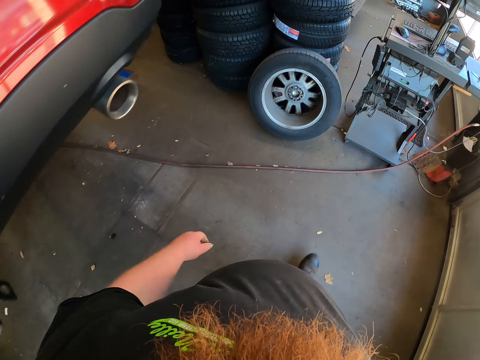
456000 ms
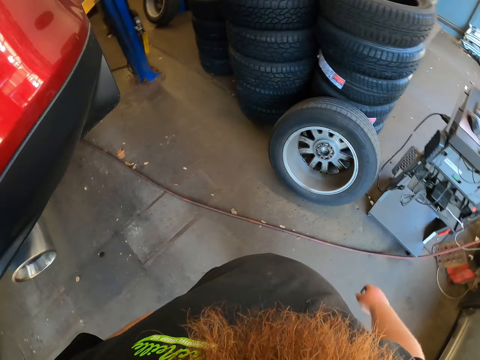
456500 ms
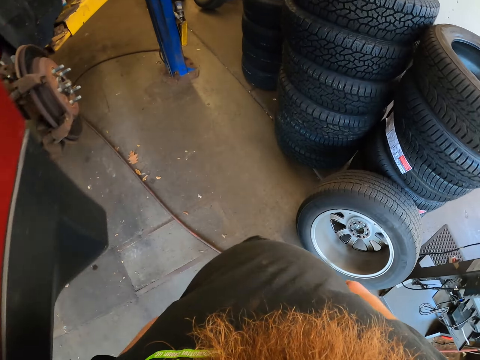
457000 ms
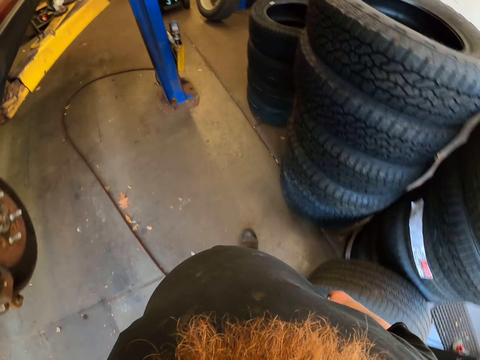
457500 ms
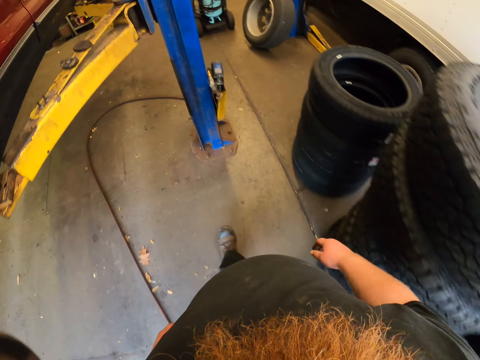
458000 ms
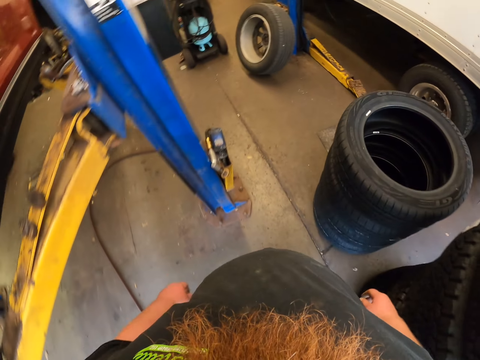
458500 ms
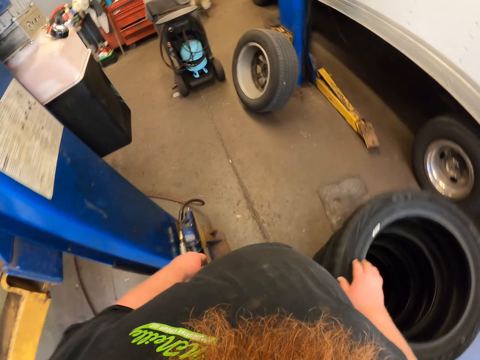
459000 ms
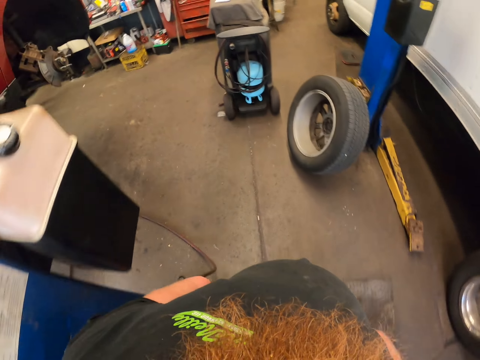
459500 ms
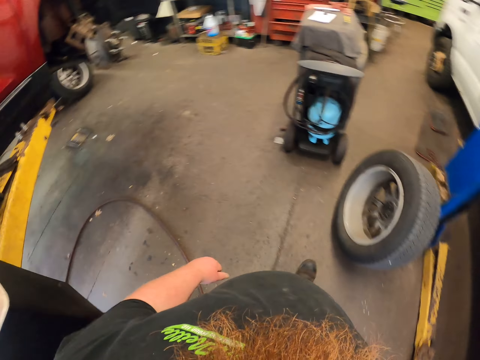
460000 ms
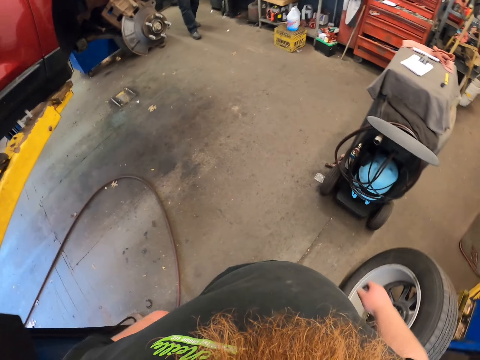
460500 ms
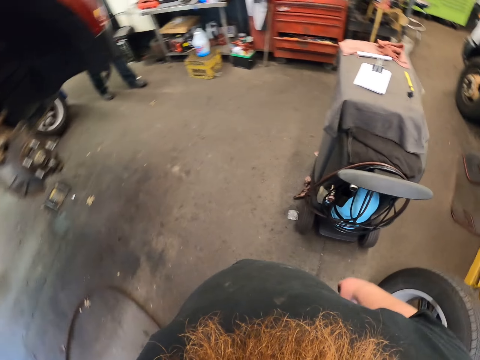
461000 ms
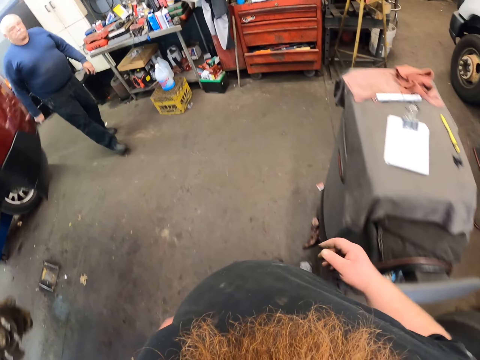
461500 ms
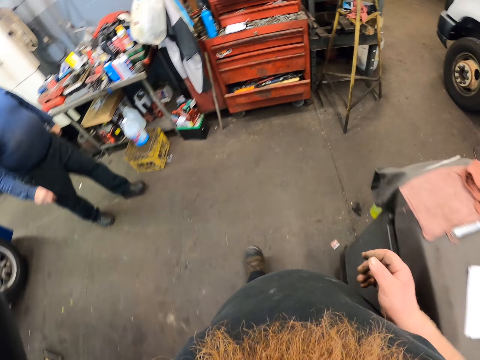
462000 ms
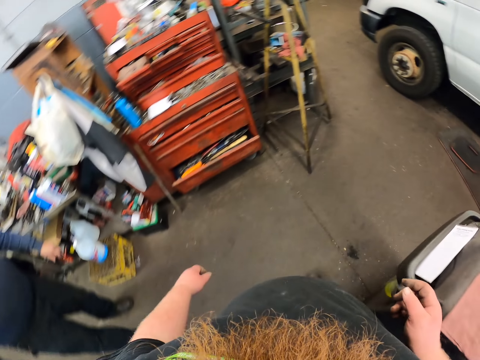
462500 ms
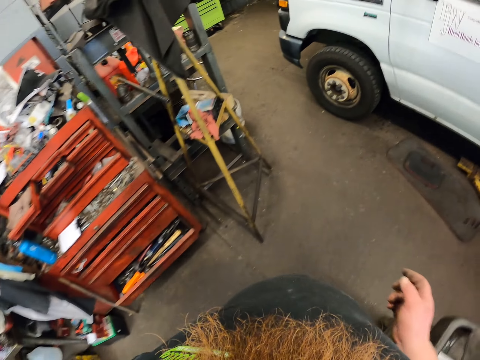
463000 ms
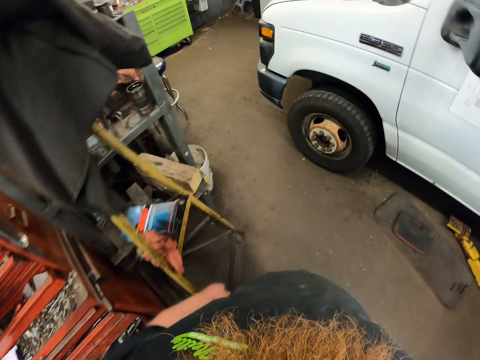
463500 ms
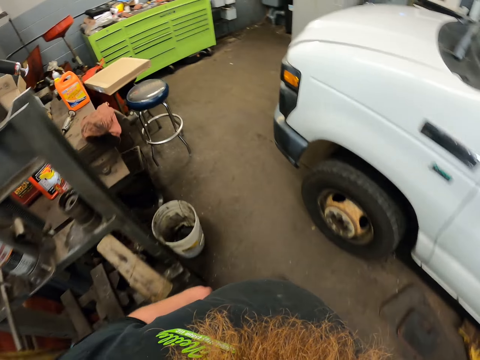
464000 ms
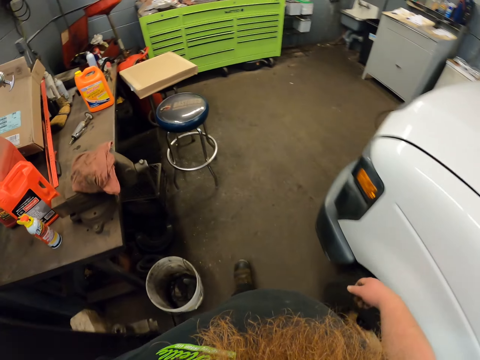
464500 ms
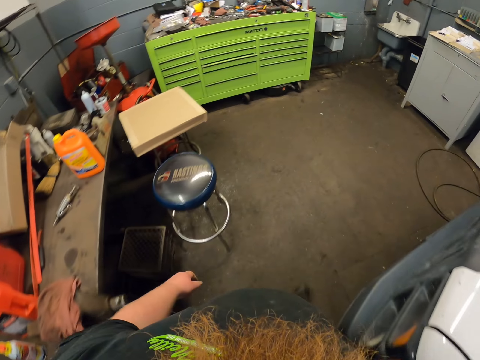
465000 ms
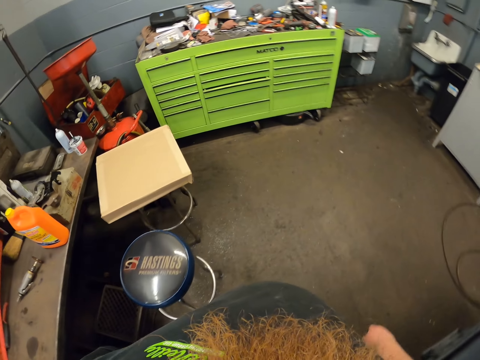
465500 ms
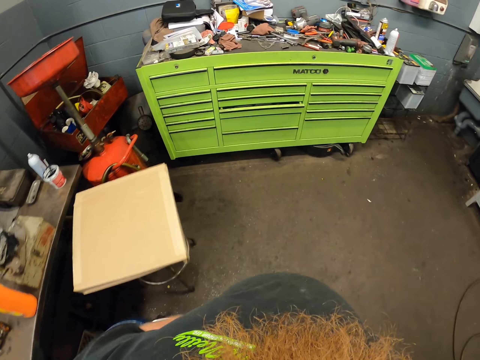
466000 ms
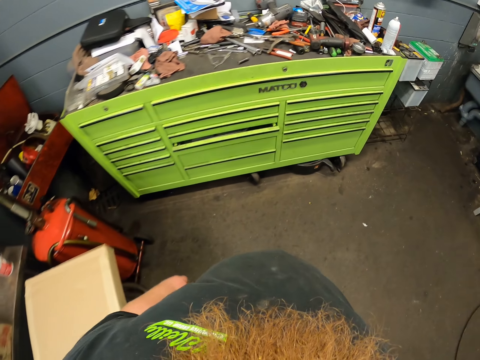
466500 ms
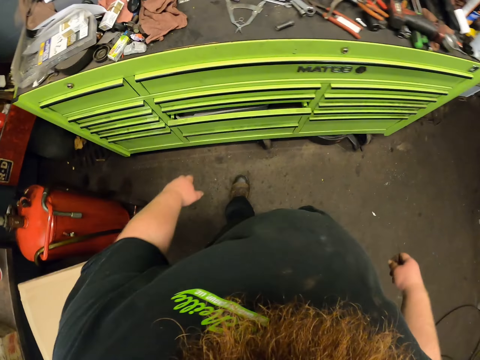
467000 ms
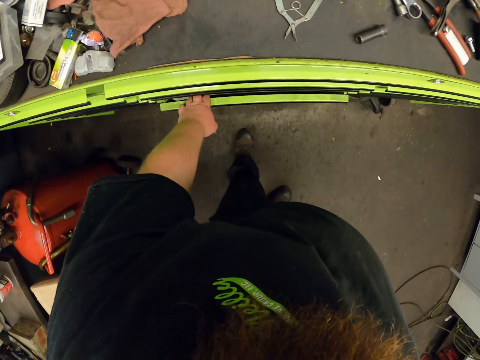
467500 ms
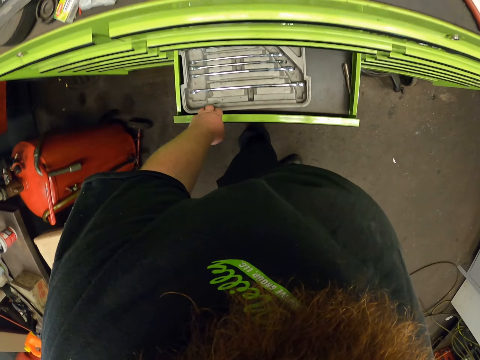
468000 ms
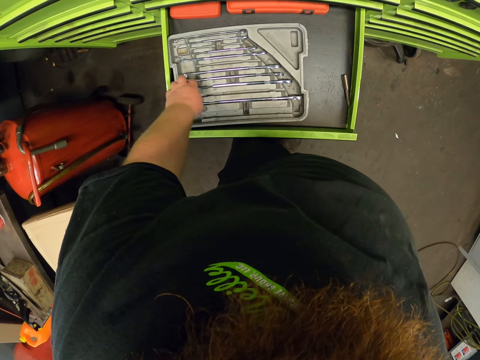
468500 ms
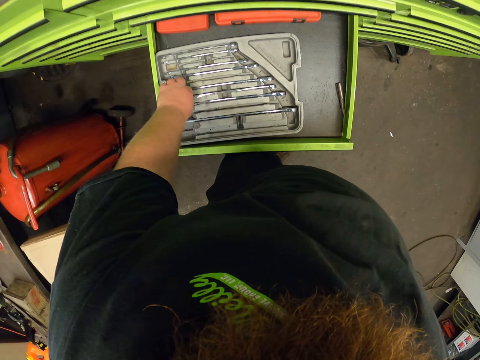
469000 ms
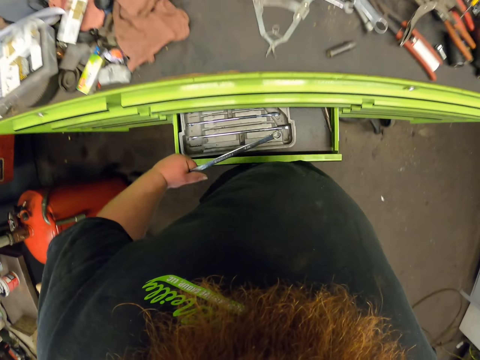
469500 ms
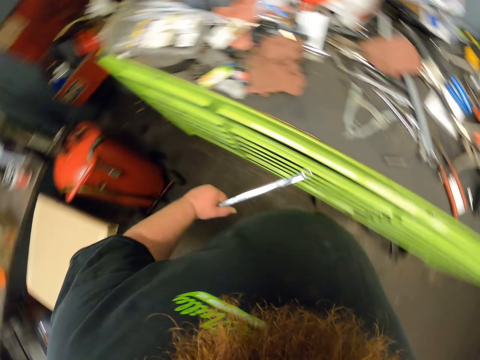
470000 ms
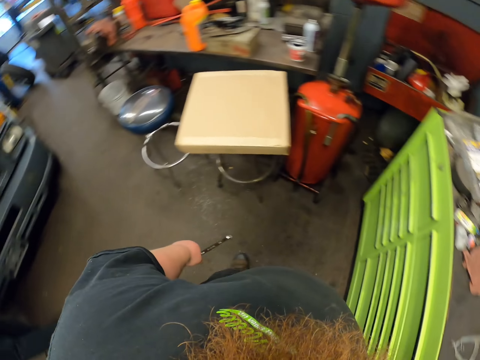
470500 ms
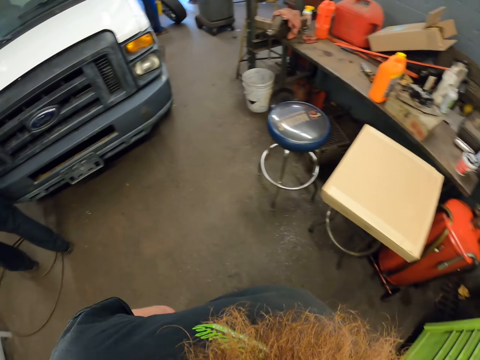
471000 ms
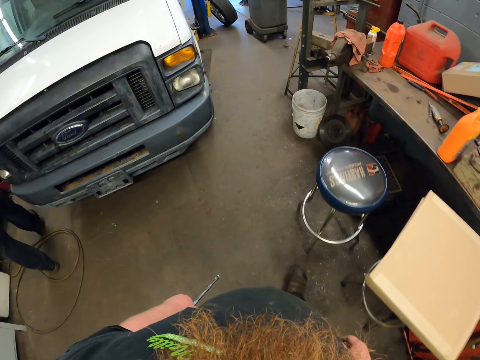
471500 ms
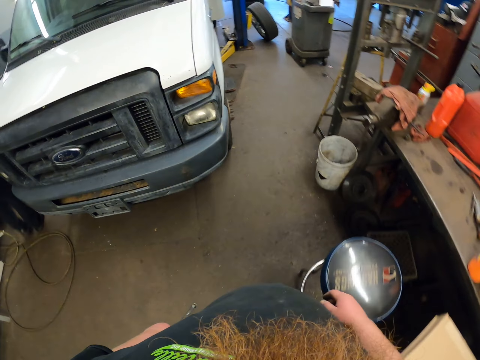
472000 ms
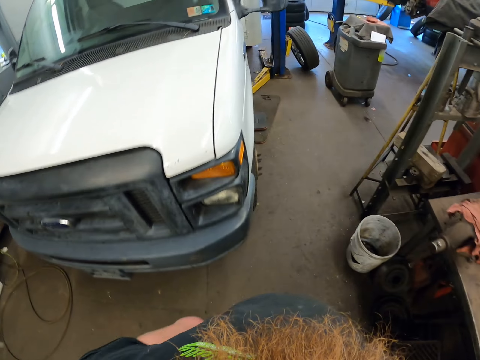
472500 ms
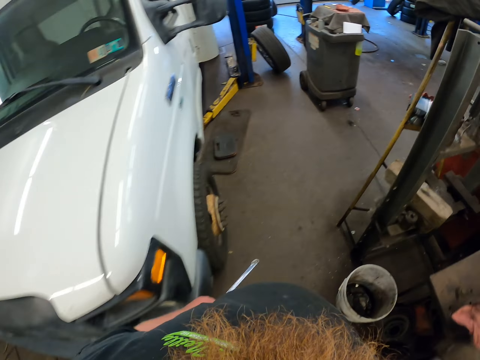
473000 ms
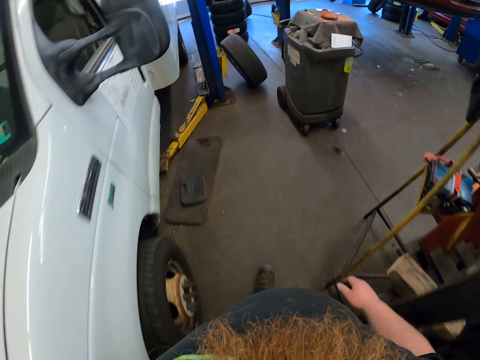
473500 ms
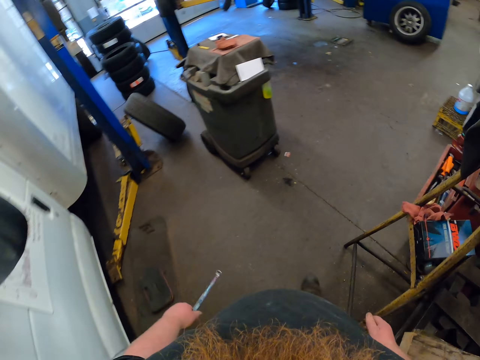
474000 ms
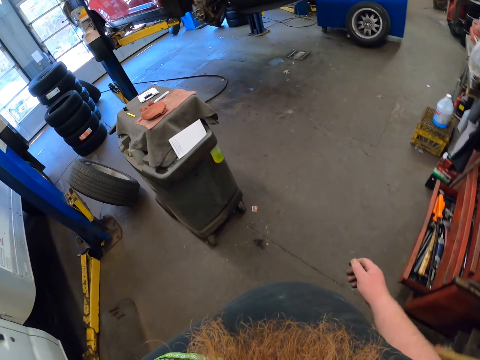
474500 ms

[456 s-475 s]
A man walks in the room. The camera wearer walks in the room. They open the drawer or shelf, pick up the spanner, and close the drawer. They turn around and walk in the room.

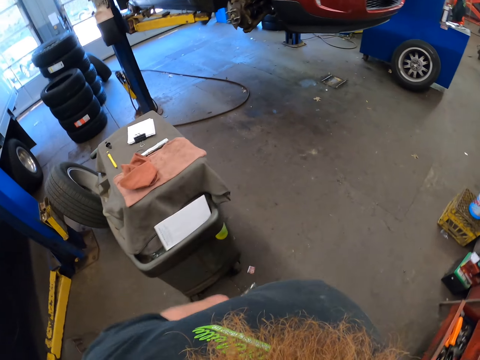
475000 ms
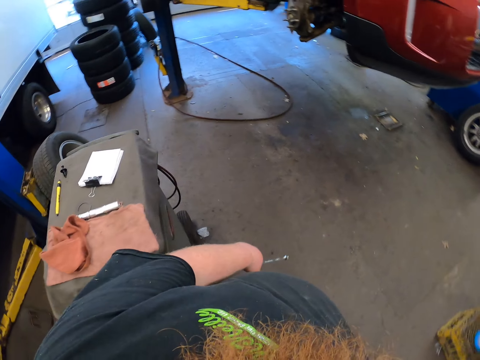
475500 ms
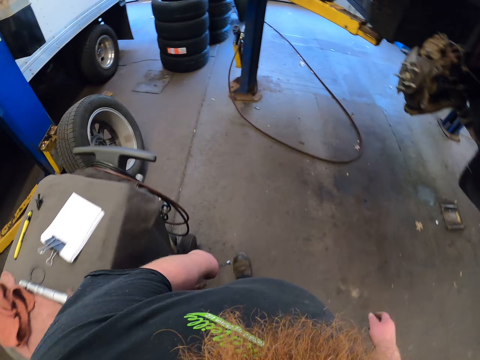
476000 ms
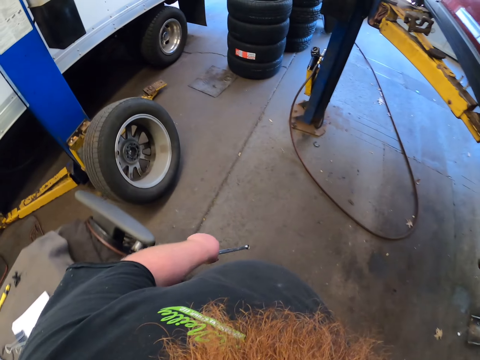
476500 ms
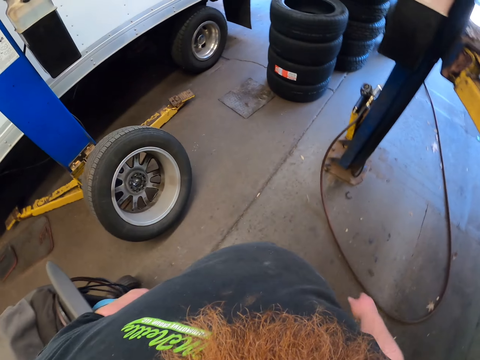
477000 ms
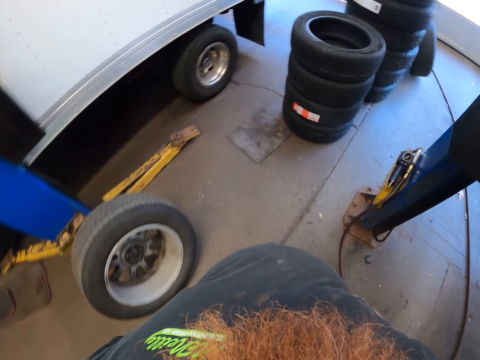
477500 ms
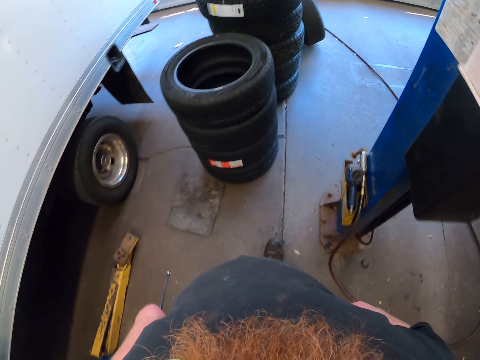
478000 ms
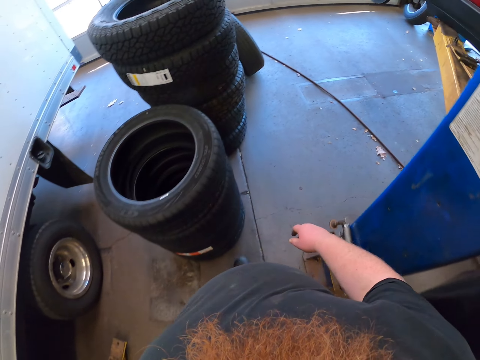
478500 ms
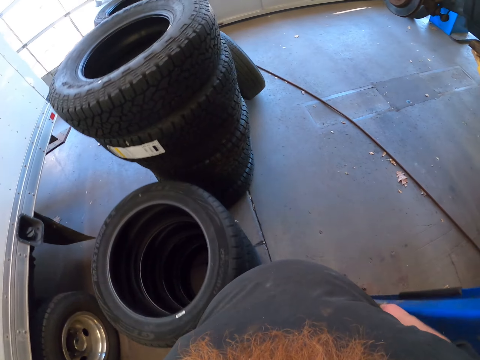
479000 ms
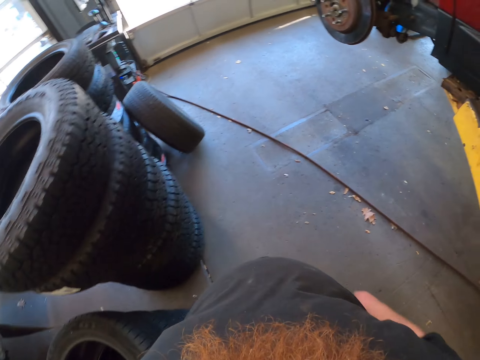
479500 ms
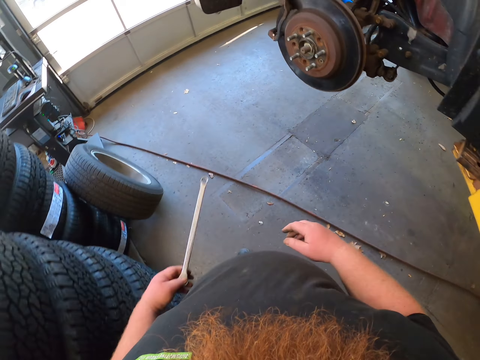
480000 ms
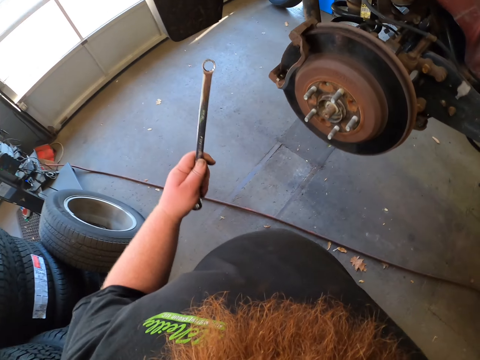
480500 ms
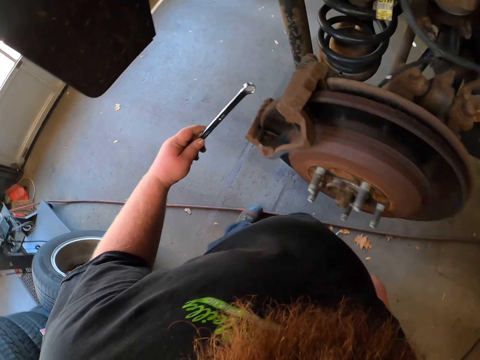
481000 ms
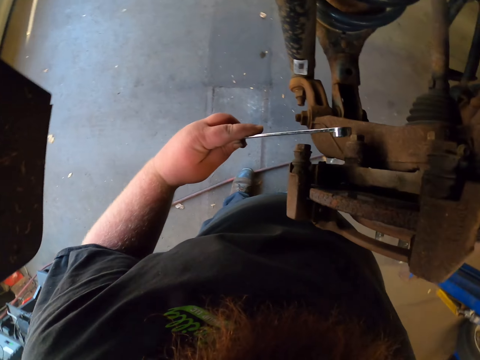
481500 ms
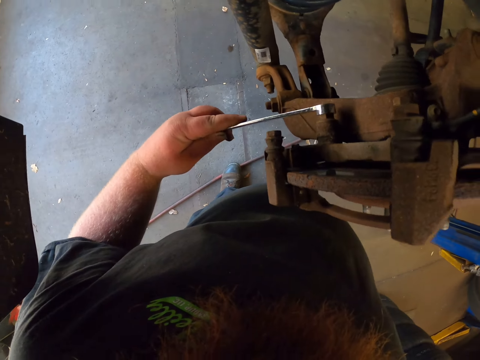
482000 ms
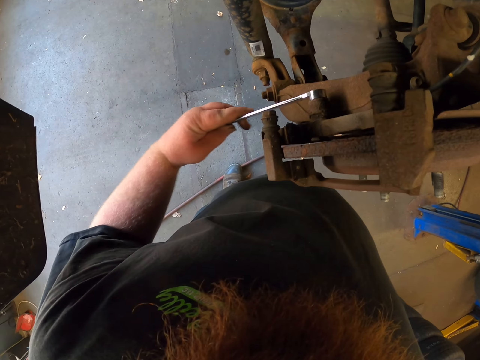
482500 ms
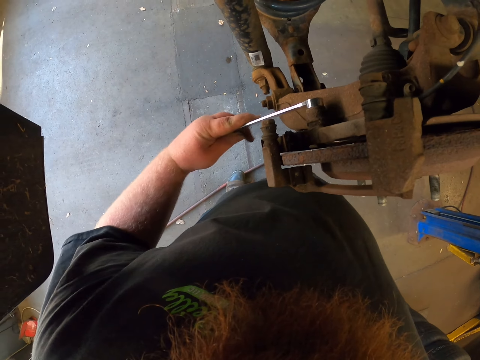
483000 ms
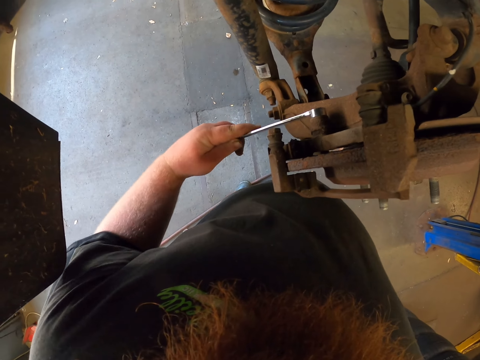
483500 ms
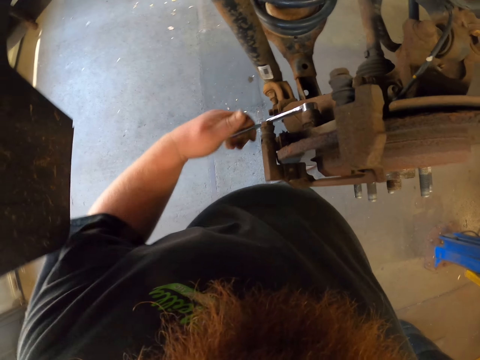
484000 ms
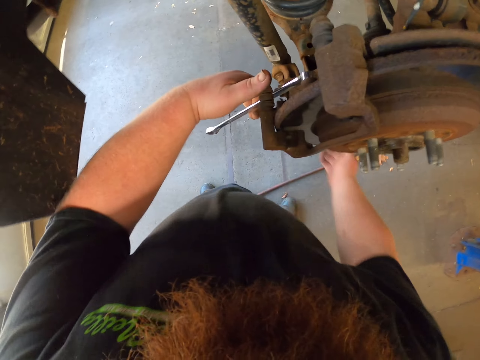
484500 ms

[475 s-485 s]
The camera wearer loosens the nut.
